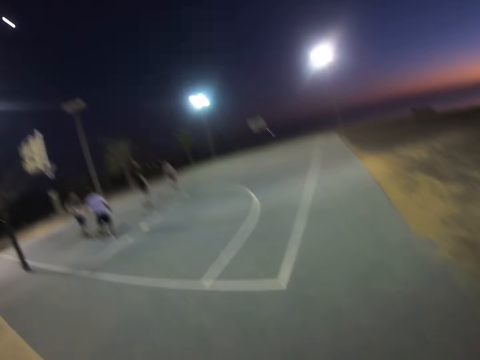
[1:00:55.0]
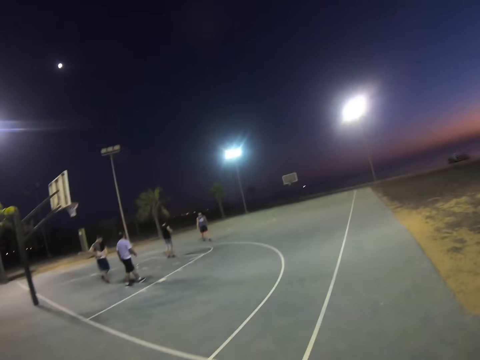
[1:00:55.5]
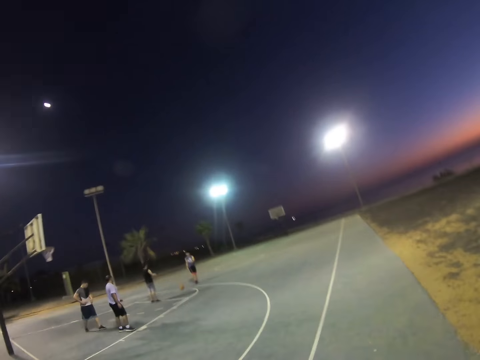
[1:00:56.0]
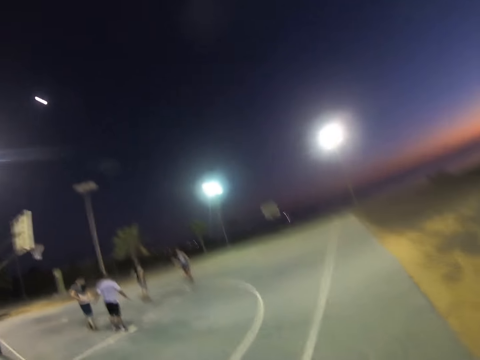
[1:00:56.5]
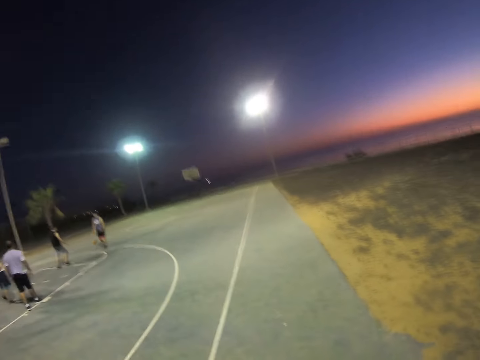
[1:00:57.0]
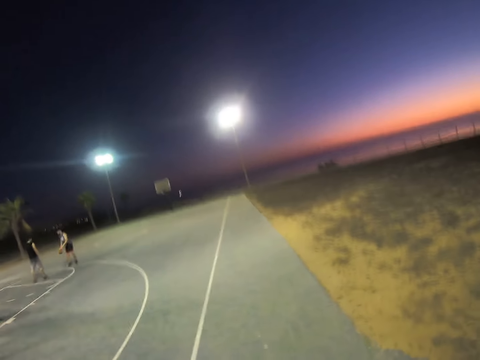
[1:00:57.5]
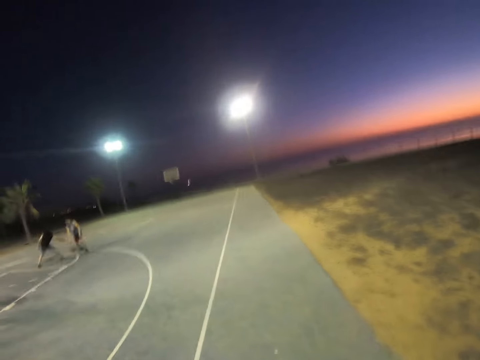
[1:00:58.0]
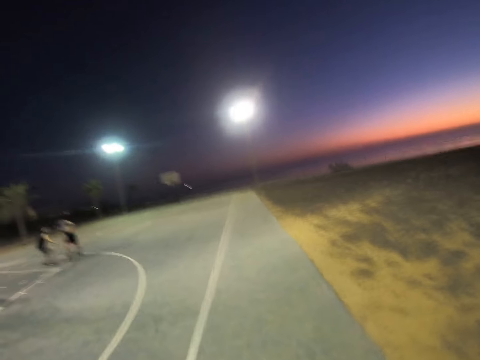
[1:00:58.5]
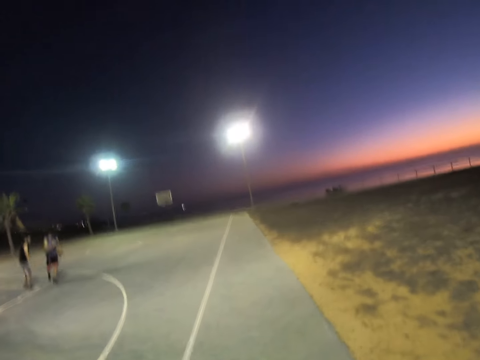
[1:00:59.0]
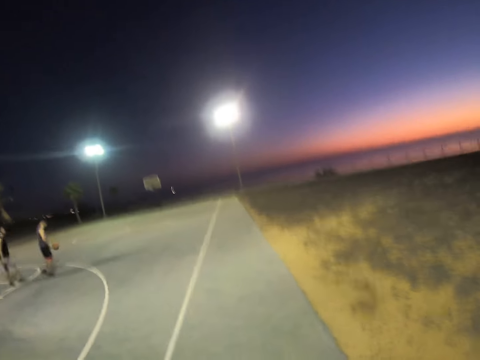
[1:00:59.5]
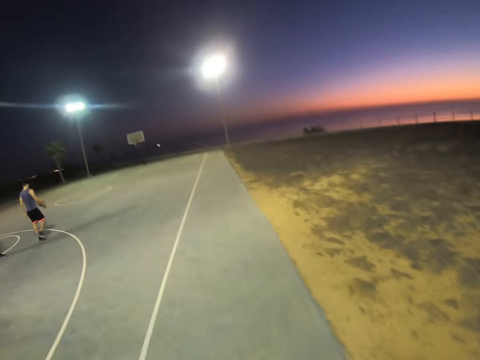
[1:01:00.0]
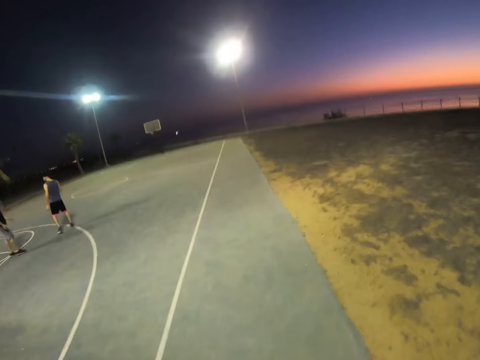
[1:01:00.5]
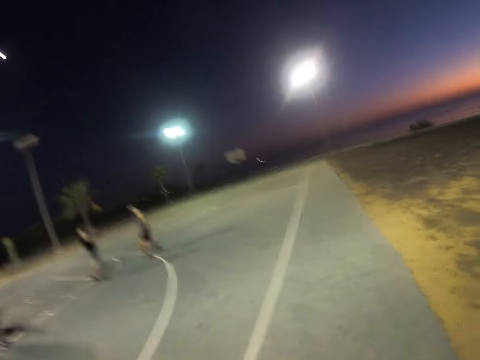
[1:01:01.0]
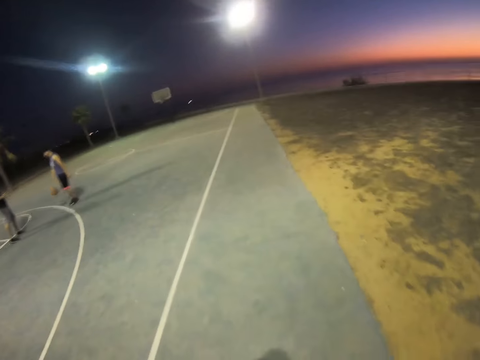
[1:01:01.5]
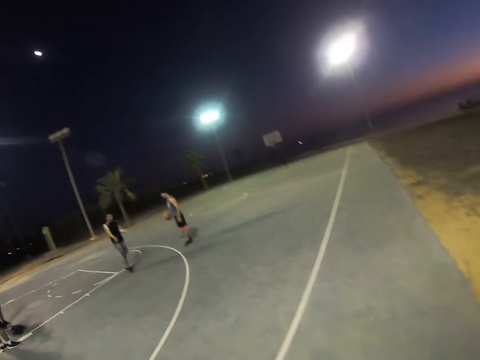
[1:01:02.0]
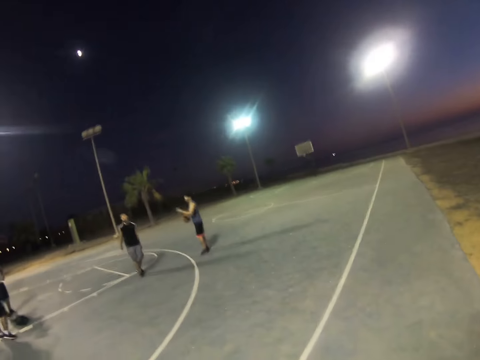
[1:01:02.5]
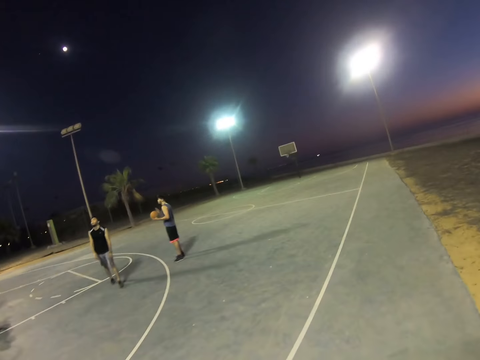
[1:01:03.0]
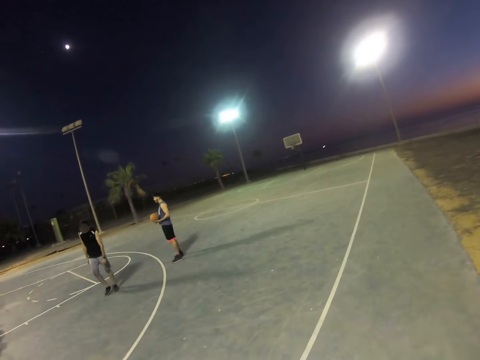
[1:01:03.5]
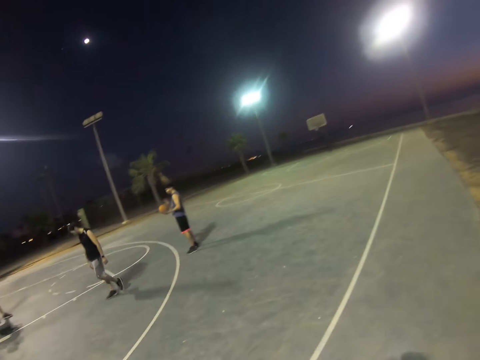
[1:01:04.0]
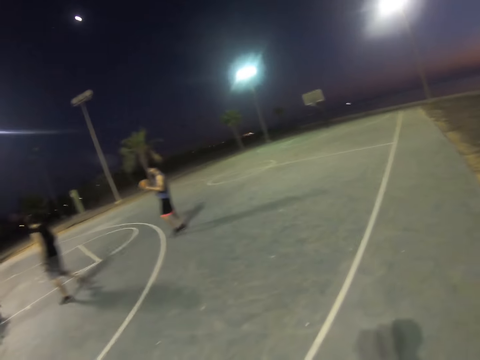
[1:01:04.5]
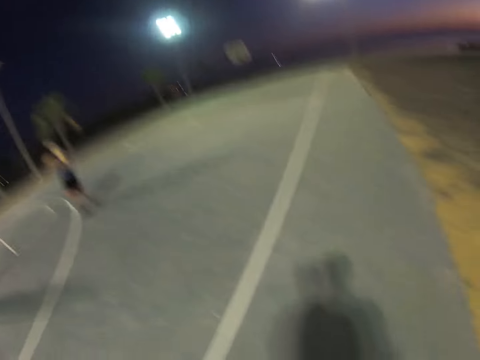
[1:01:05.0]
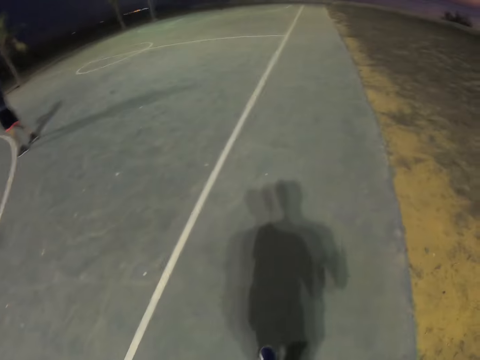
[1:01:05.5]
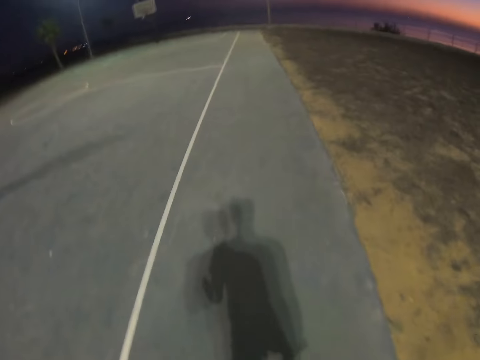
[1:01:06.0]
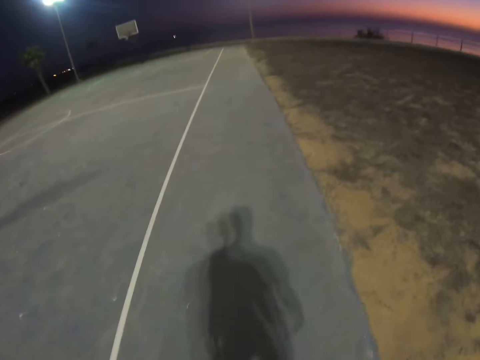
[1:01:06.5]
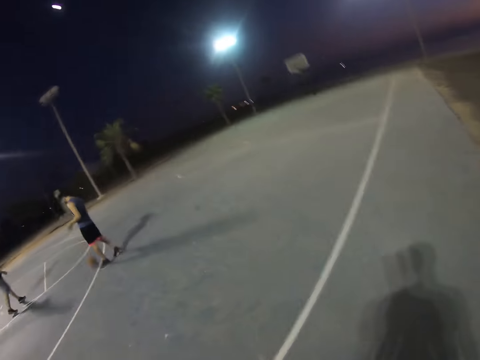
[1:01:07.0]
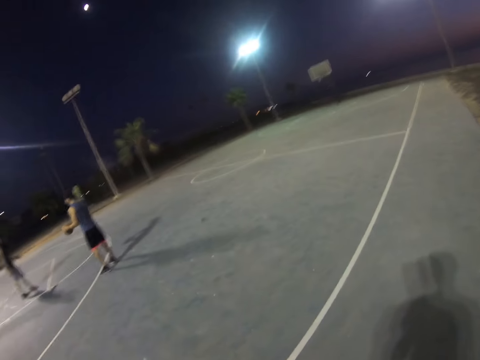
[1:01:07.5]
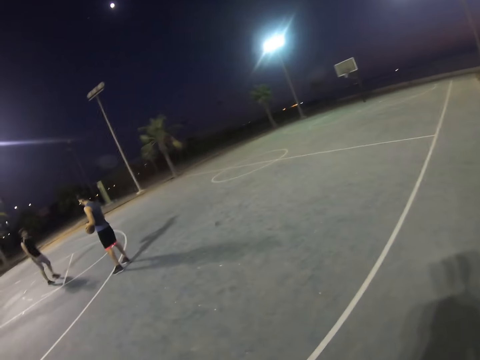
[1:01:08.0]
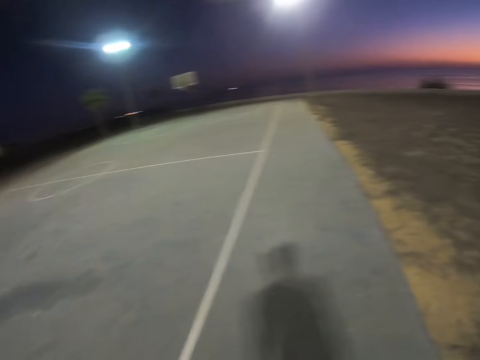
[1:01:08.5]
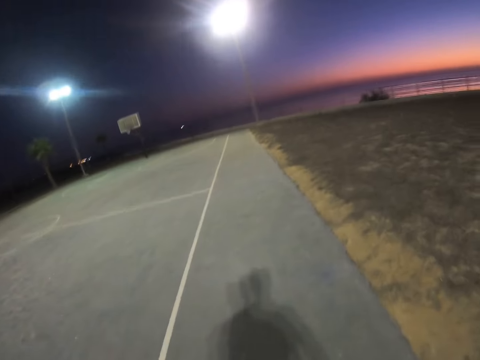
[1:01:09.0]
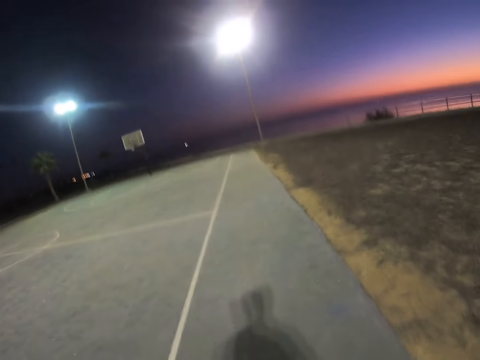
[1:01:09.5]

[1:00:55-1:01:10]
The camera wearer walks around in the field.

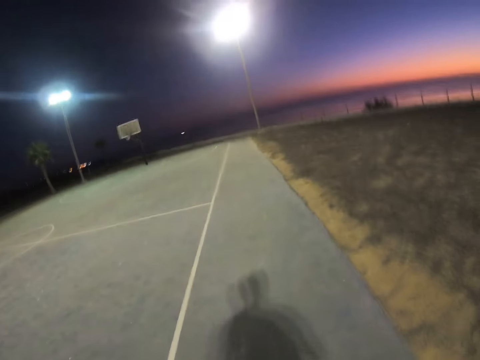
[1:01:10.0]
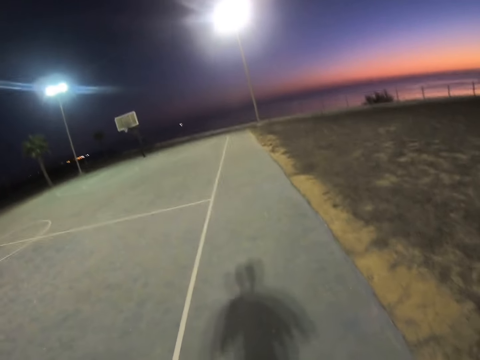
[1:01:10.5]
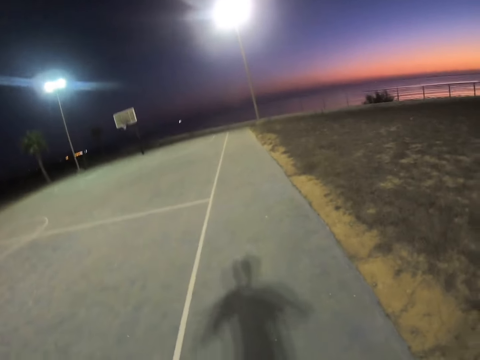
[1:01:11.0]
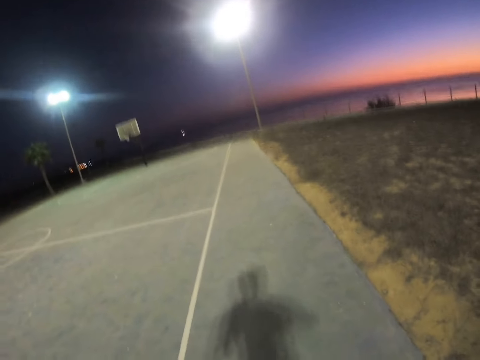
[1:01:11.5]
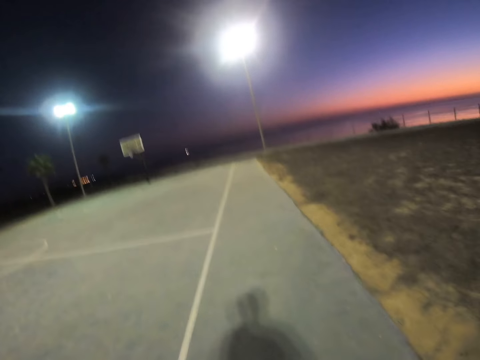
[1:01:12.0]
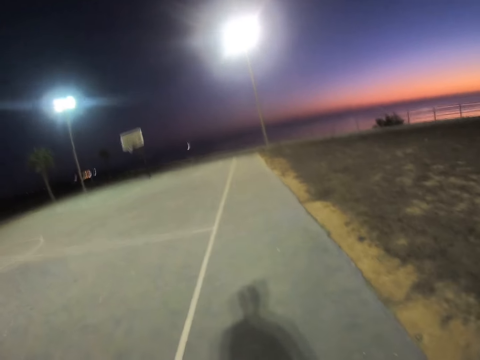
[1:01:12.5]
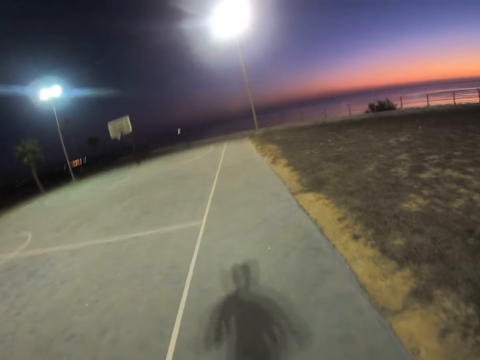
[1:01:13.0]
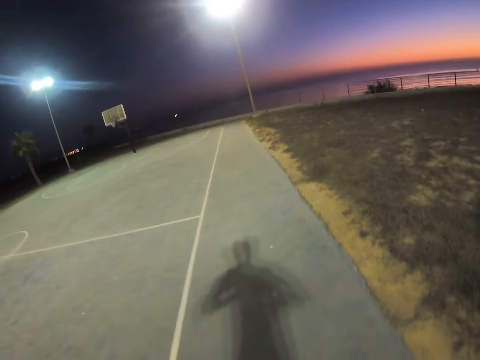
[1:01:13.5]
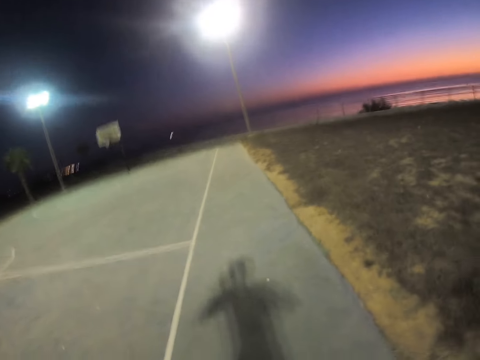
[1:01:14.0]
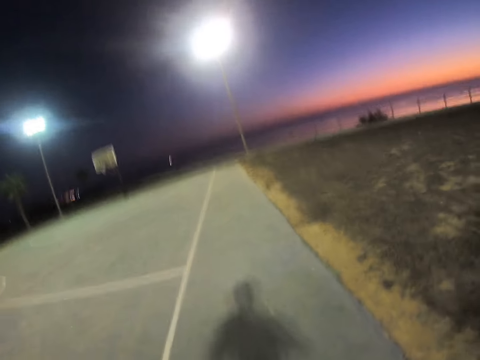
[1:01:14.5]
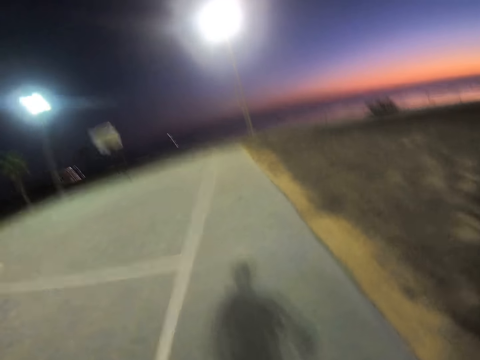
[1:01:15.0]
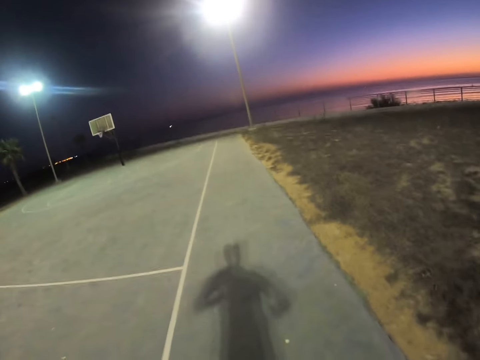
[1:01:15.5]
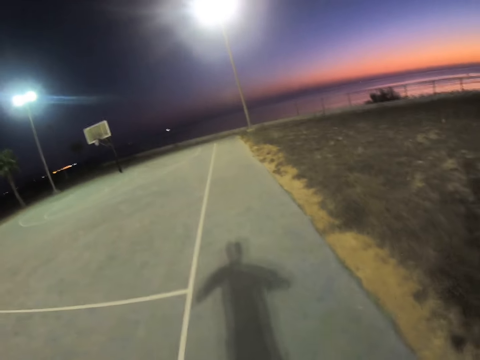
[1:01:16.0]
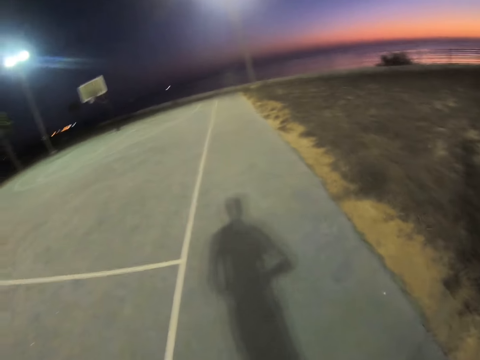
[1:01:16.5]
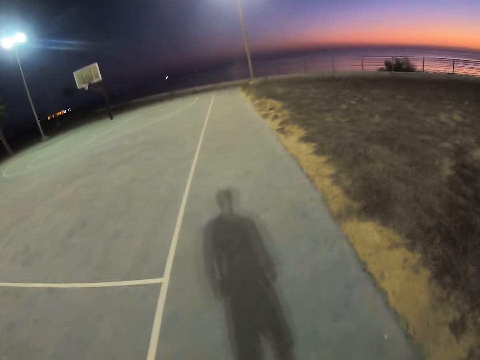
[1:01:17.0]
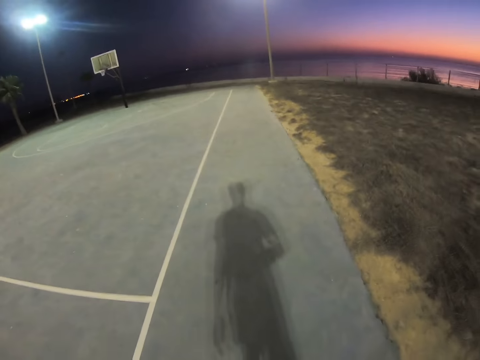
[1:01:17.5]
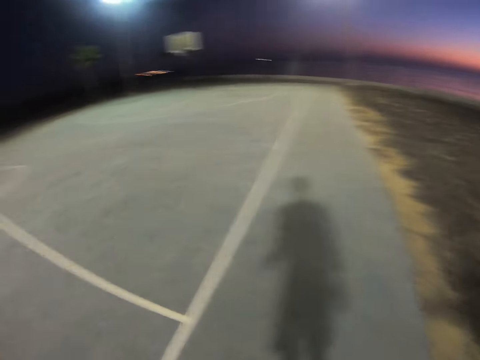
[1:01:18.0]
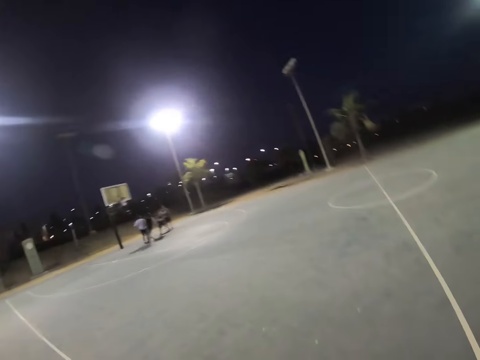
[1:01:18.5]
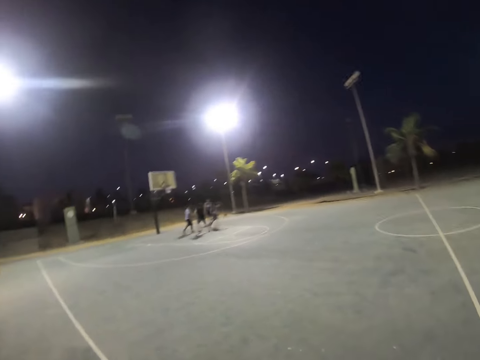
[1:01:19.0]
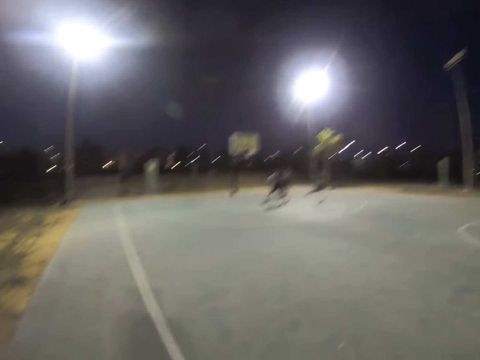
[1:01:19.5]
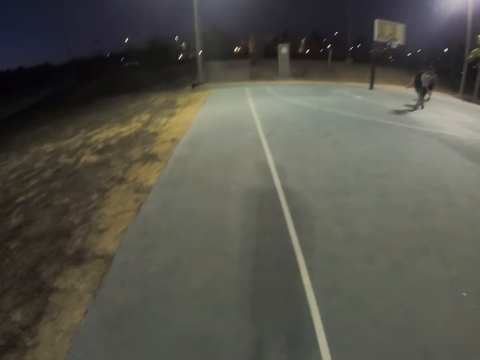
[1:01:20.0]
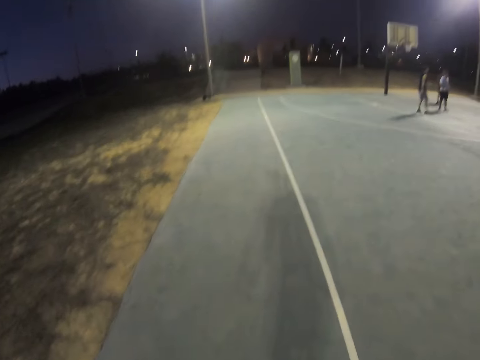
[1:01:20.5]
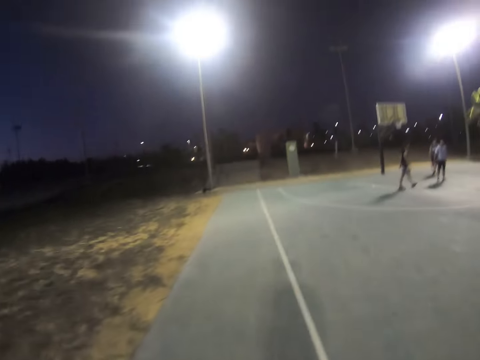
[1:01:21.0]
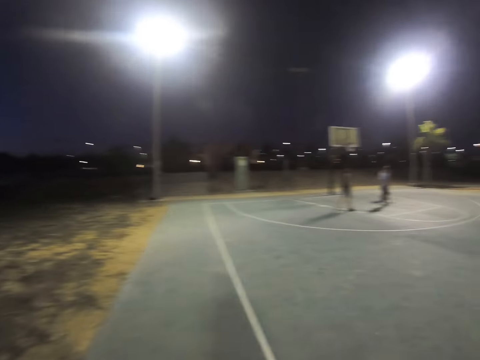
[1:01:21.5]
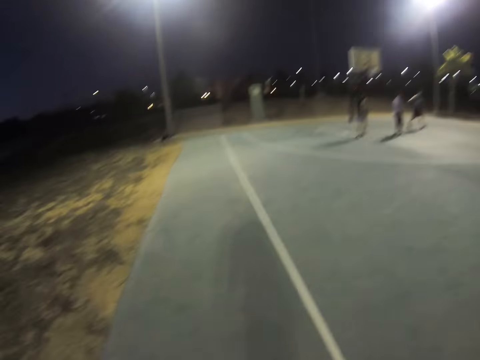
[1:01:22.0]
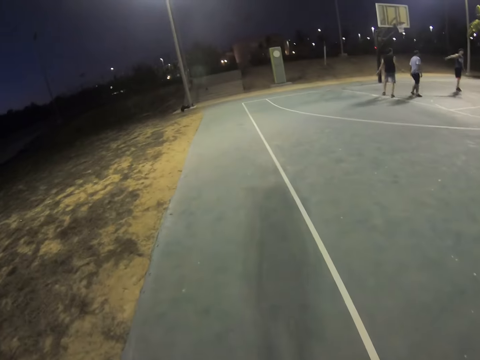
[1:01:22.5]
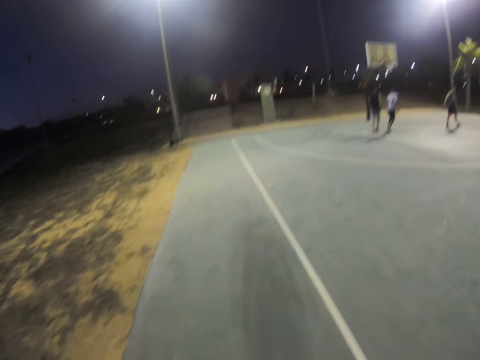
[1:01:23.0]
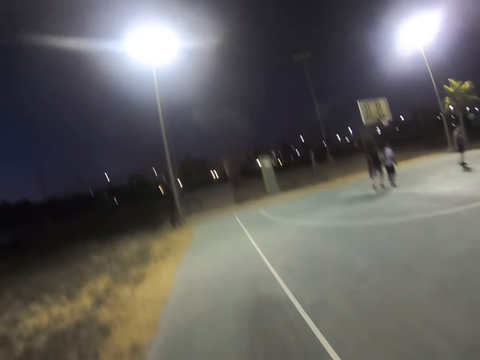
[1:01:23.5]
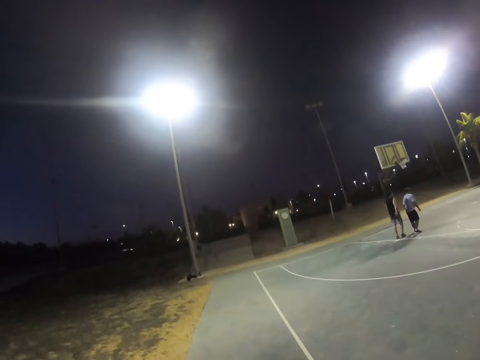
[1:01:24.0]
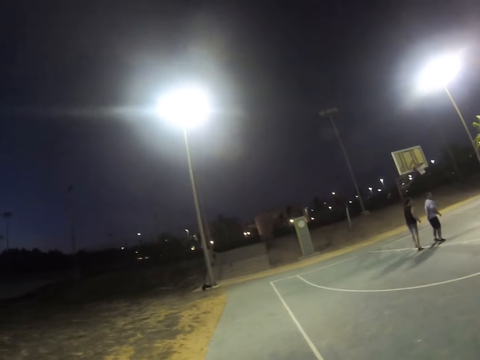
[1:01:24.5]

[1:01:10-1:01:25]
The camera wearer jumps up on the field. They walk around, look around, and walk around in the field.
